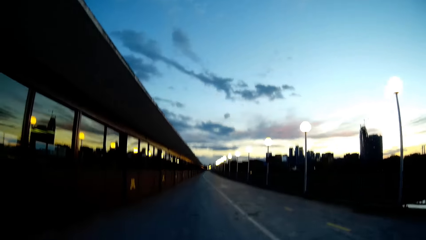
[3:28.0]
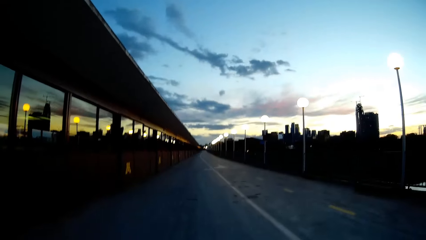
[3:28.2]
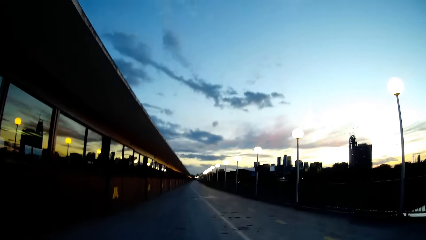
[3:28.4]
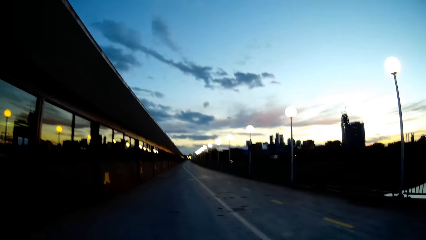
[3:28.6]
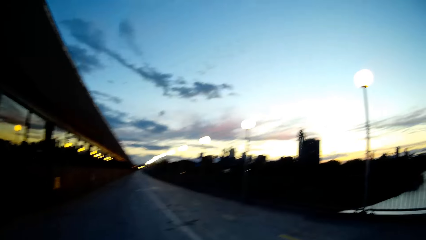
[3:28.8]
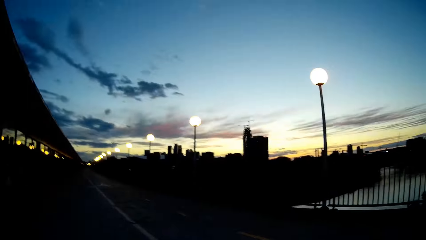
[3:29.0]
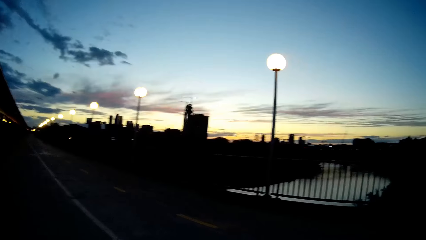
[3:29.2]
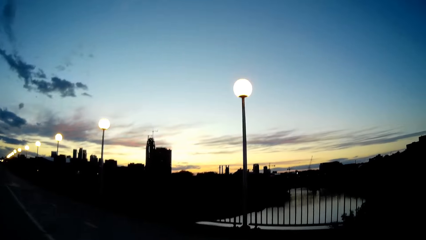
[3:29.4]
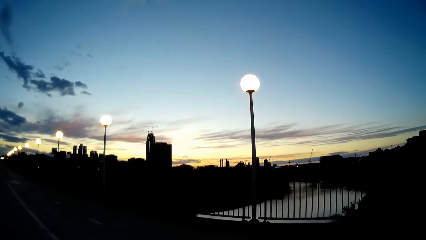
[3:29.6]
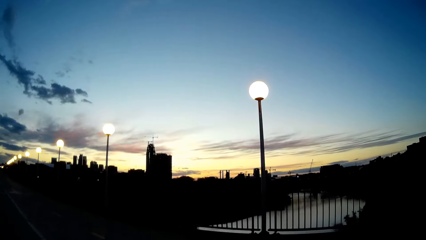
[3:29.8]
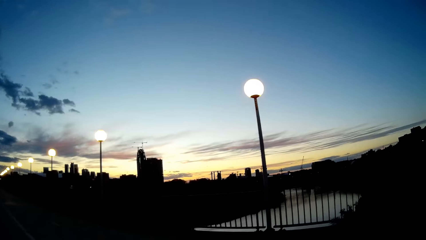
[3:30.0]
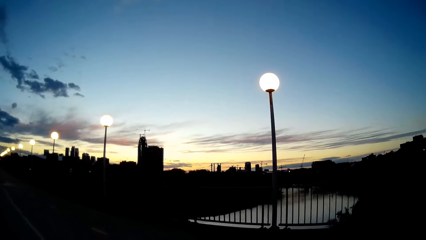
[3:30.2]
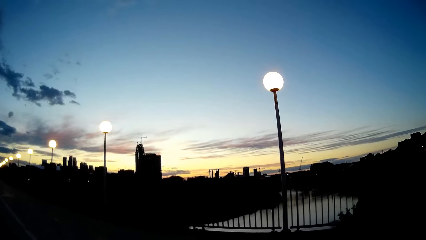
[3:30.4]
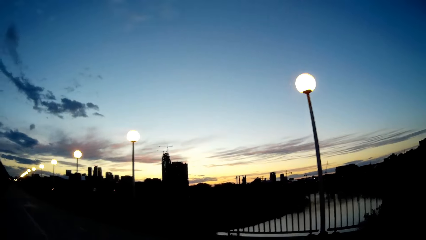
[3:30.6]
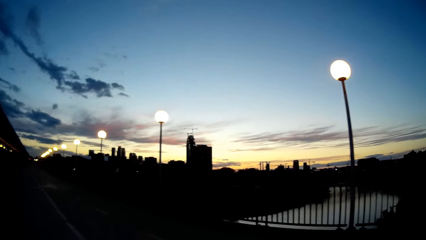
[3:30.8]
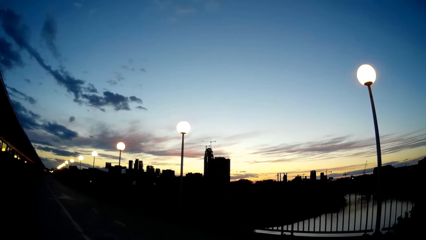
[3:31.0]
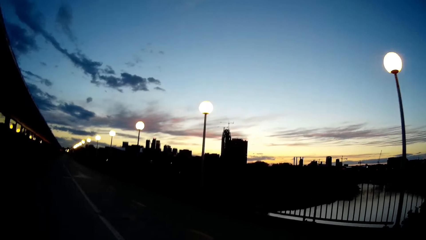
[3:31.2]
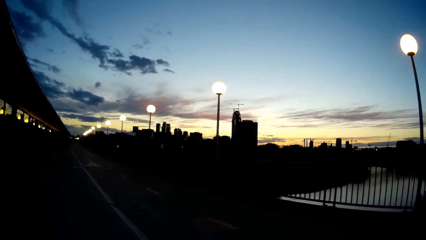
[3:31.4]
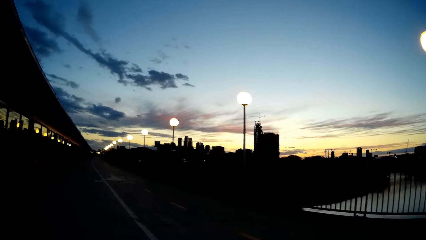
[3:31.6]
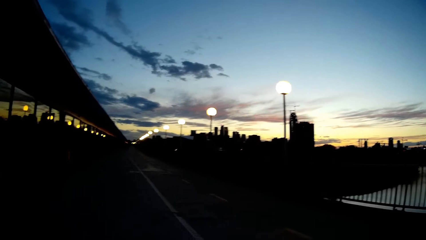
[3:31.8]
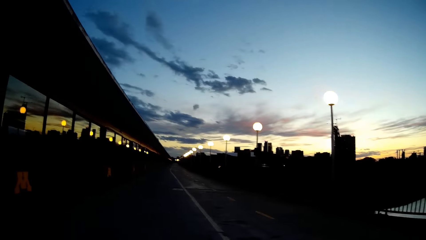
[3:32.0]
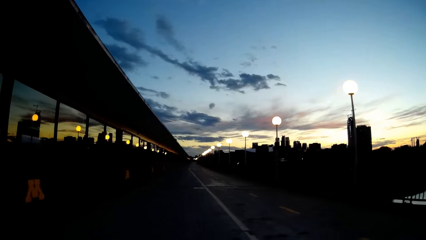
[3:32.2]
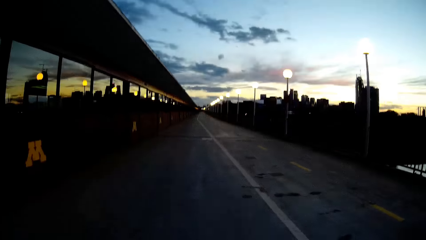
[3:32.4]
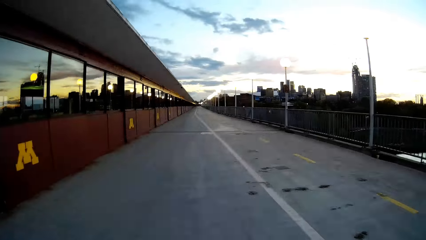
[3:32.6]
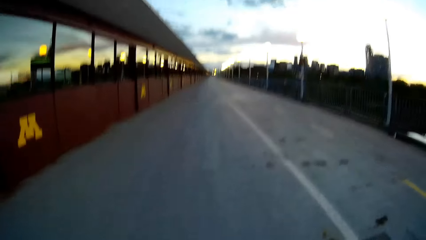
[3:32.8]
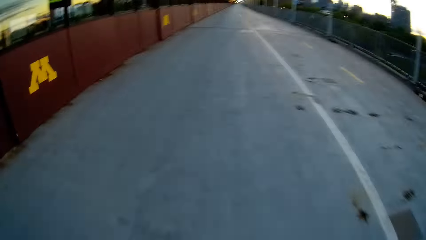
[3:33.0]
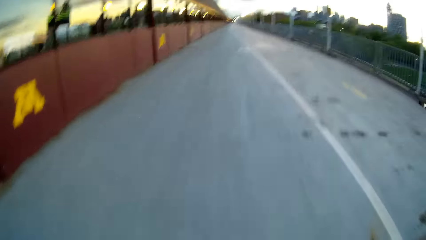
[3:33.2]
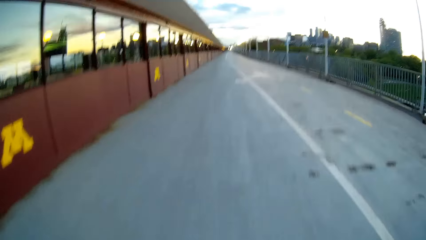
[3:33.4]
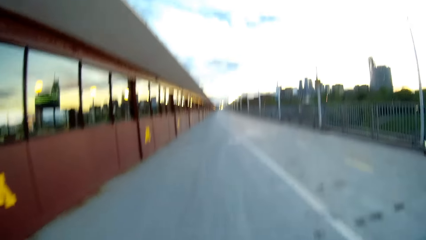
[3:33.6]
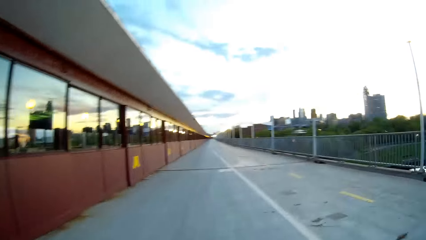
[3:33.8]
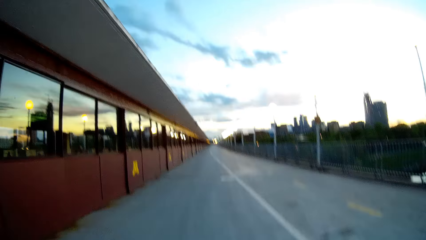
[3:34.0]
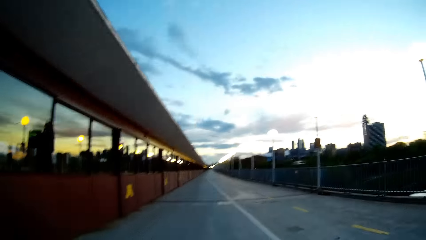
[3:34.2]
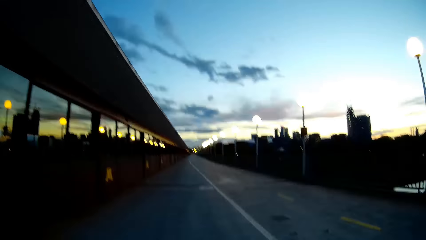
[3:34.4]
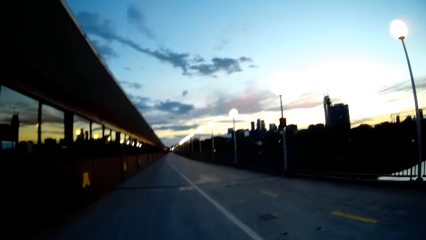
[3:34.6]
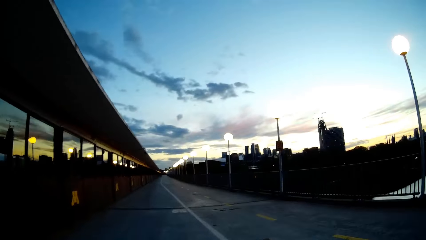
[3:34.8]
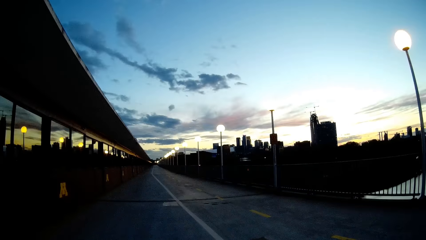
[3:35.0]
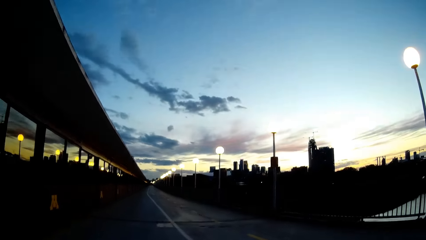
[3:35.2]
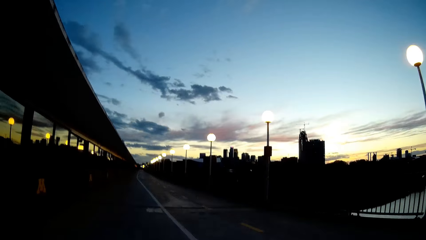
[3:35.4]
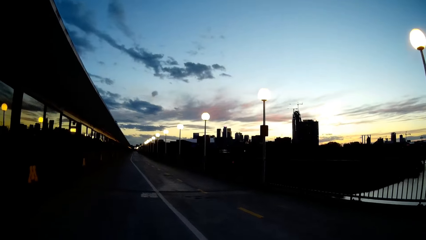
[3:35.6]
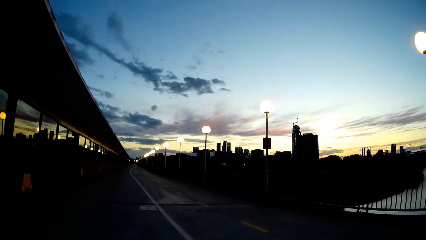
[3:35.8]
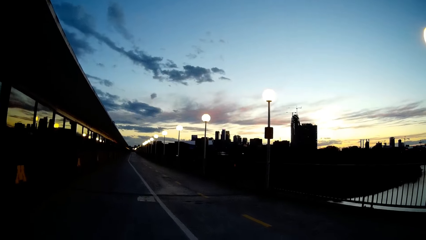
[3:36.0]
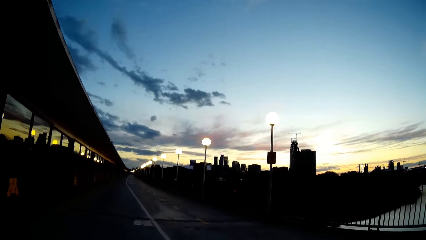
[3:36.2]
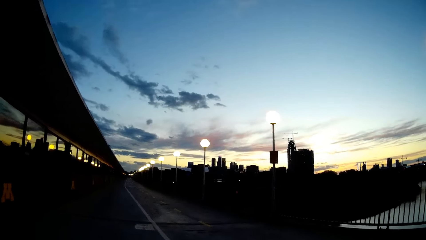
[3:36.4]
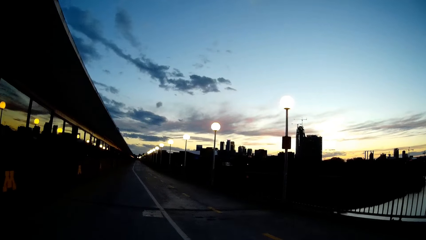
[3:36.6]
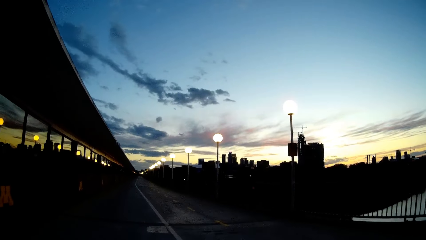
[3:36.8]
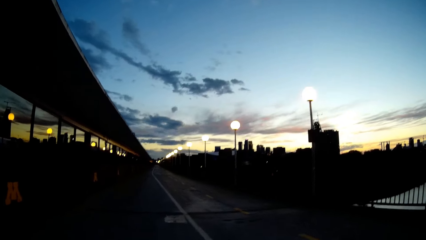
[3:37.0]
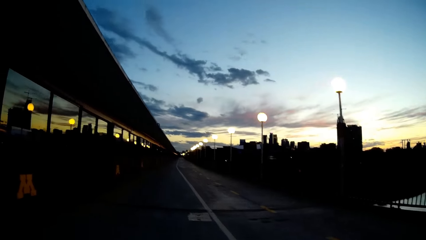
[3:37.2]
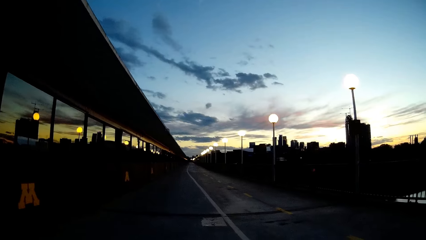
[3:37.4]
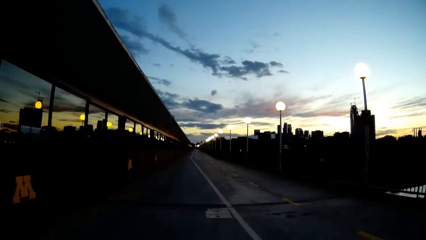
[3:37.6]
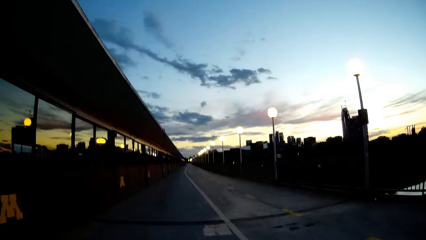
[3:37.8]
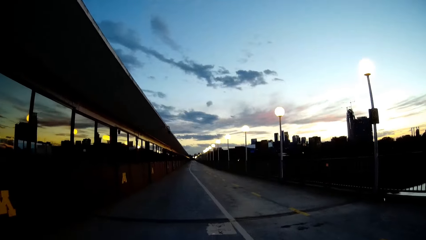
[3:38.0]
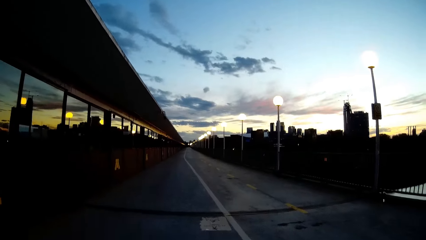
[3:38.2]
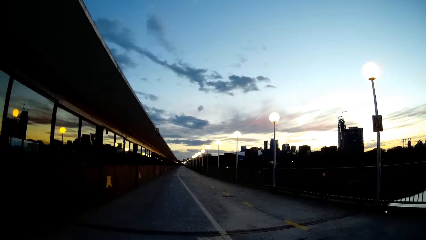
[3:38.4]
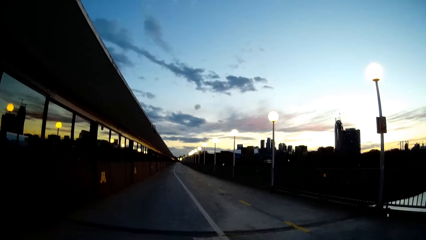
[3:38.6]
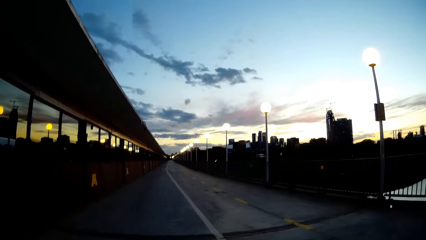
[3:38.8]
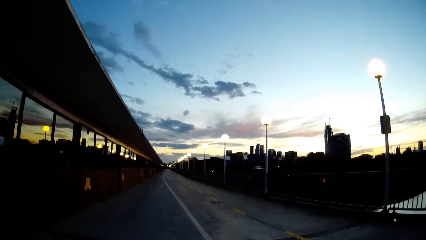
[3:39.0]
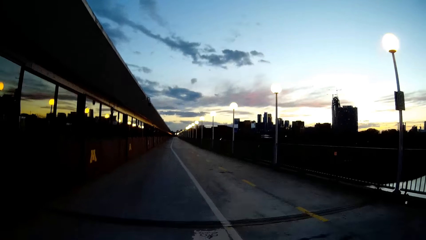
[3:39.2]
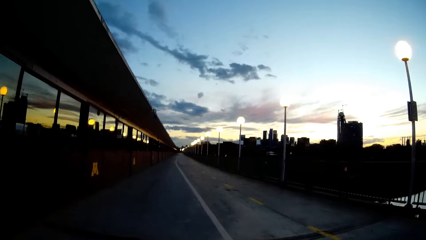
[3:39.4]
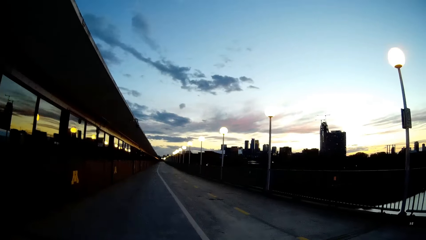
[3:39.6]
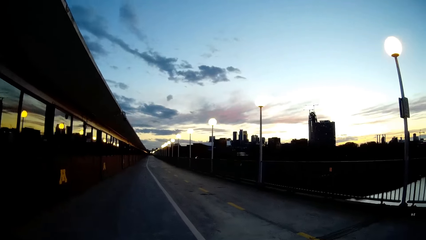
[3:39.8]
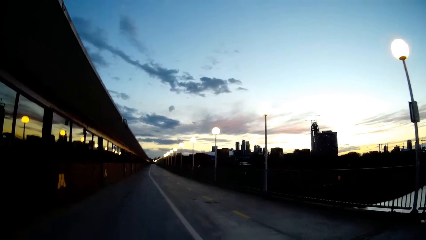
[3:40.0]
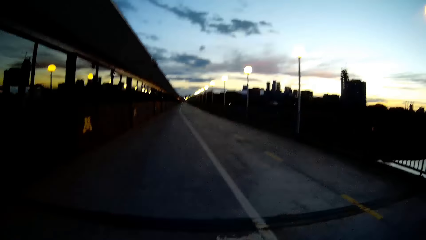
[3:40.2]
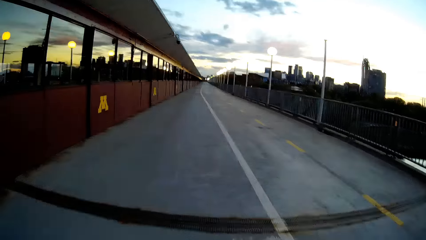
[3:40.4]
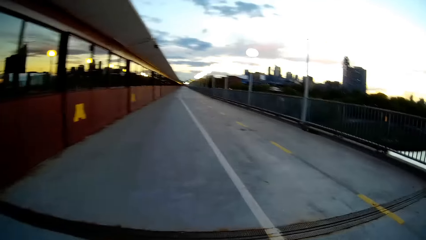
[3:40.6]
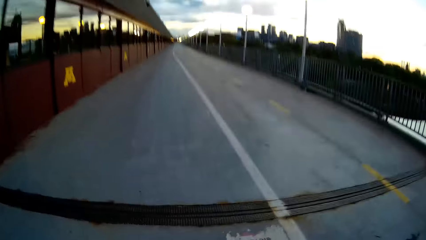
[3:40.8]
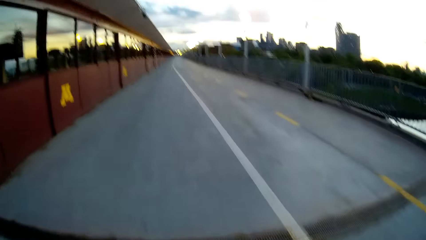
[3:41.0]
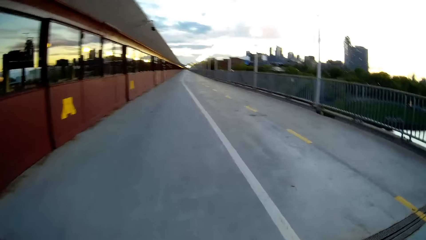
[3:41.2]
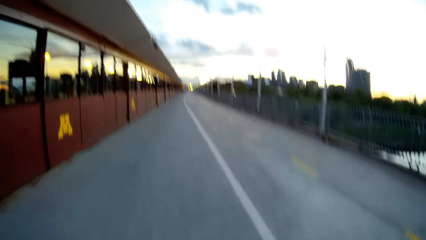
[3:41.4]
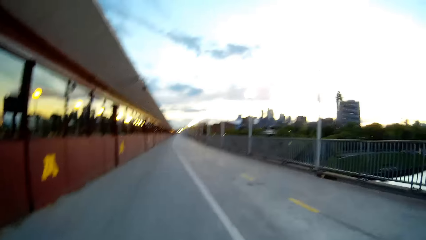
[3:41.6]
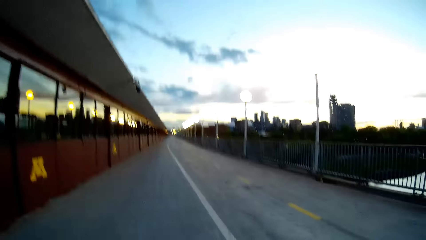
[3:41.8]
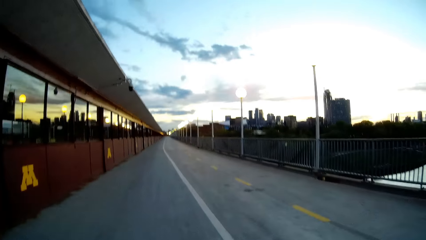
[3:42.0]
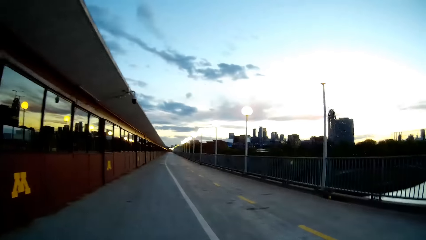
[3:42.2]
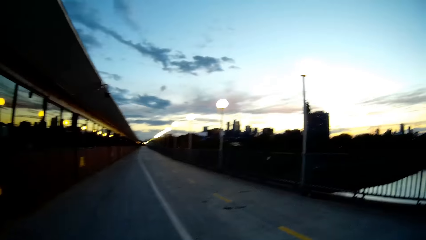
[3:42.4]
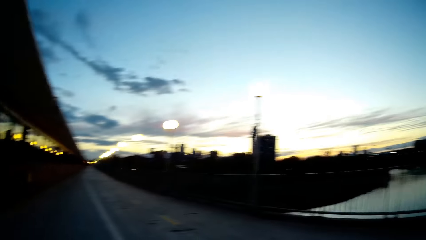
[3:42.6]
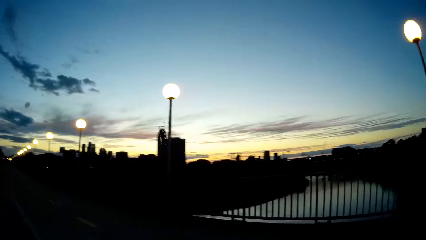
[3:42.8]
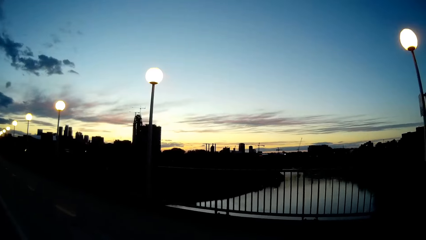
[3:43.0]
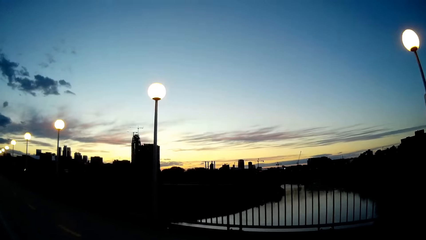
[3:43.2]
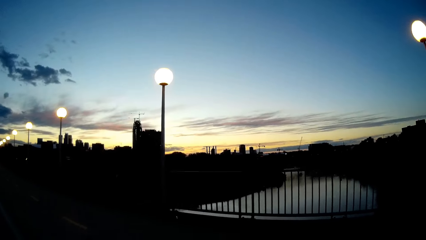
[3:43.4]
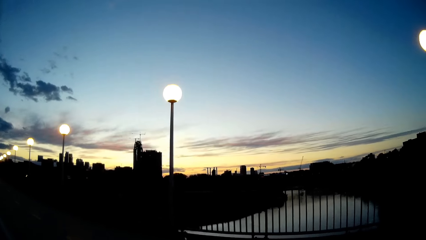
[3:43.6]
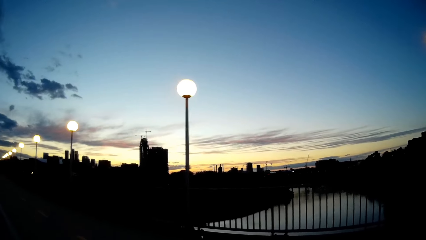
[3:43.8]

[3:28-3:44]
The camera wearer walks and looks around. They walk and look around.
